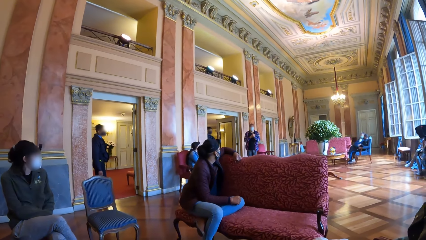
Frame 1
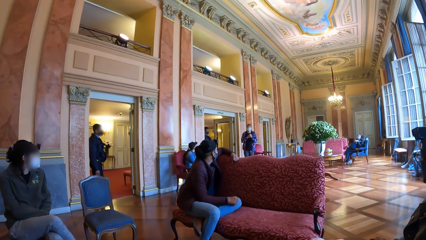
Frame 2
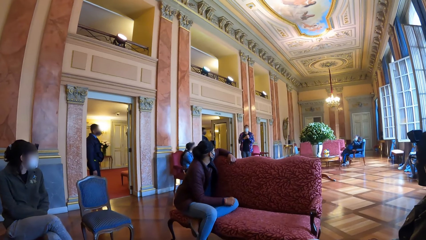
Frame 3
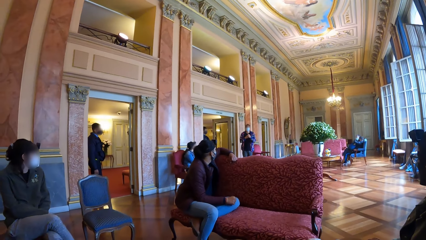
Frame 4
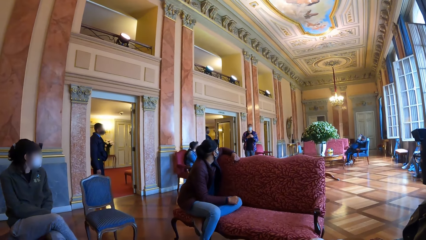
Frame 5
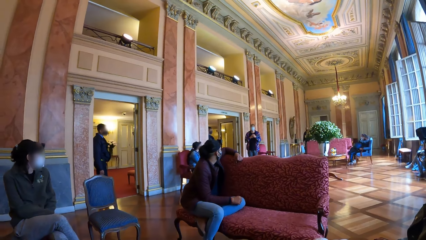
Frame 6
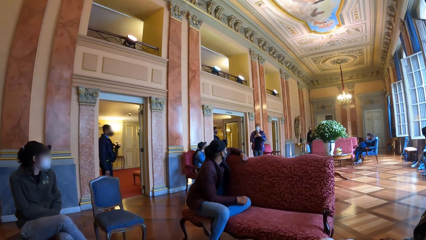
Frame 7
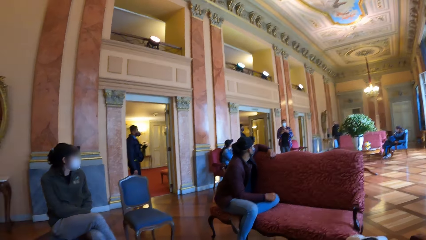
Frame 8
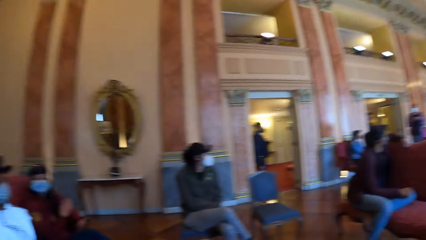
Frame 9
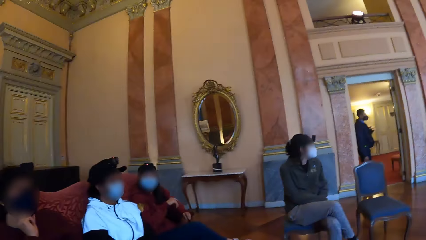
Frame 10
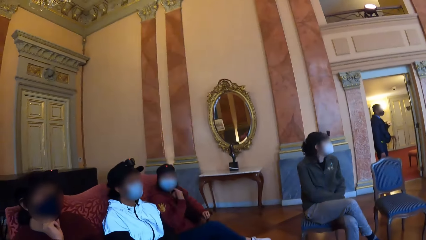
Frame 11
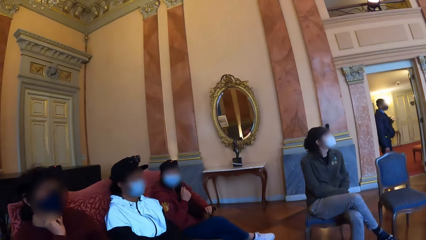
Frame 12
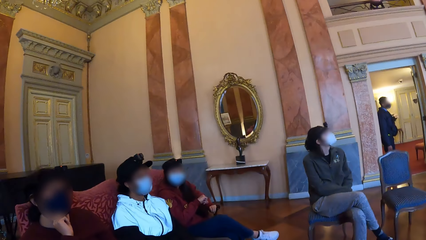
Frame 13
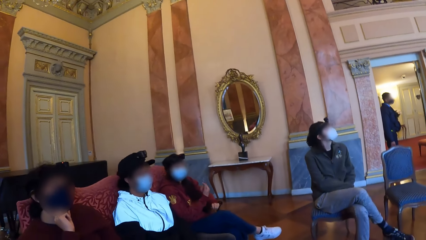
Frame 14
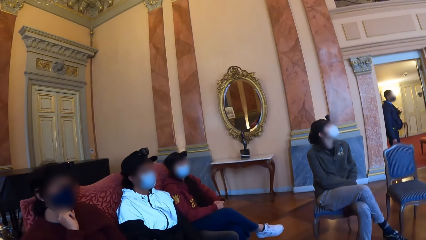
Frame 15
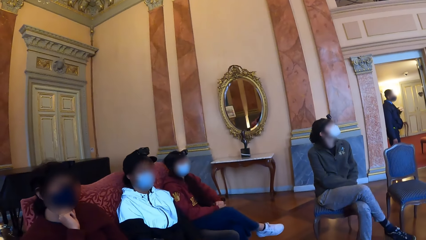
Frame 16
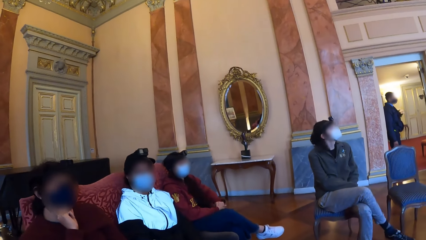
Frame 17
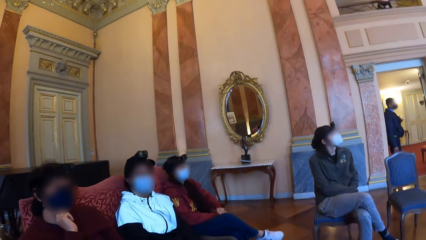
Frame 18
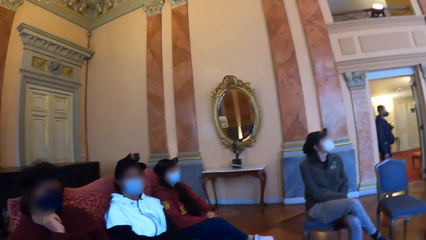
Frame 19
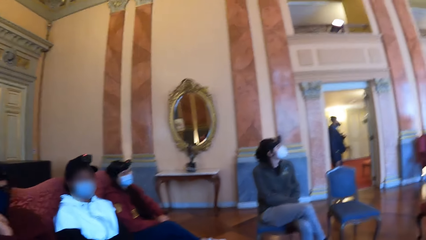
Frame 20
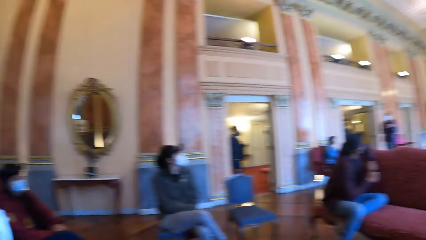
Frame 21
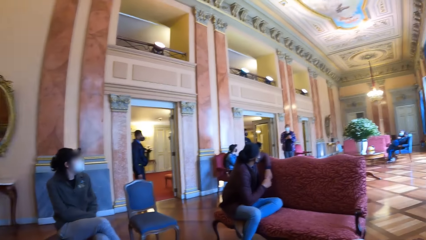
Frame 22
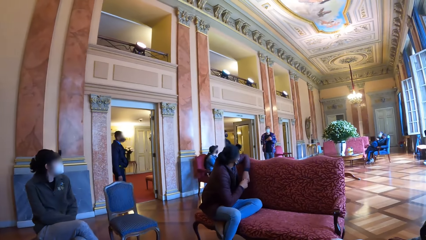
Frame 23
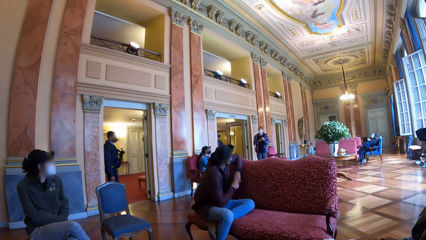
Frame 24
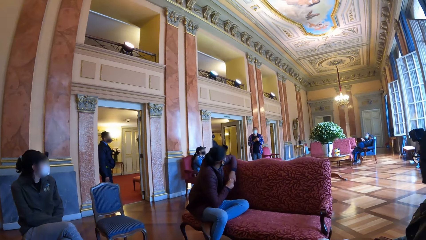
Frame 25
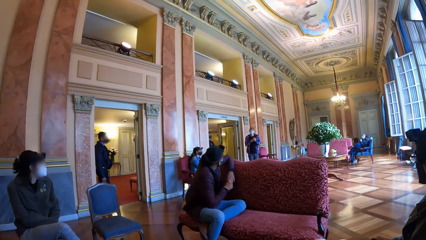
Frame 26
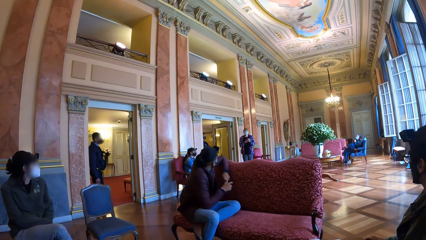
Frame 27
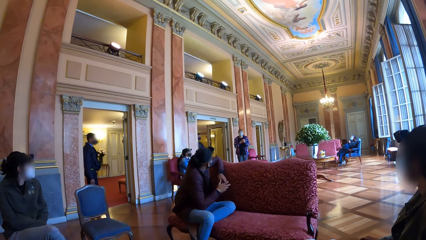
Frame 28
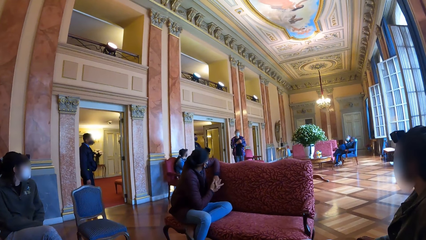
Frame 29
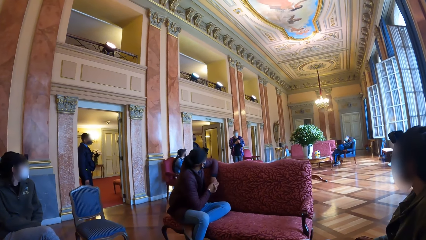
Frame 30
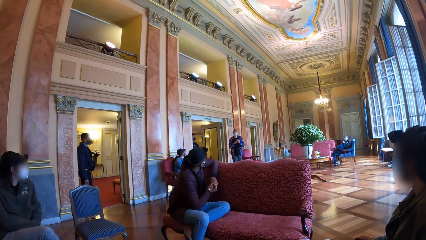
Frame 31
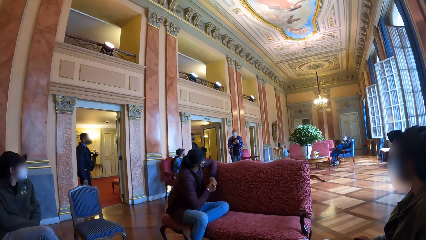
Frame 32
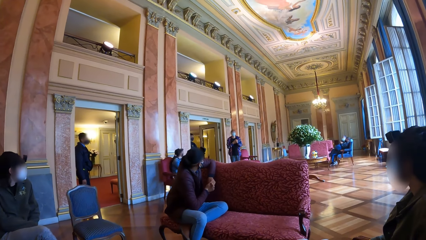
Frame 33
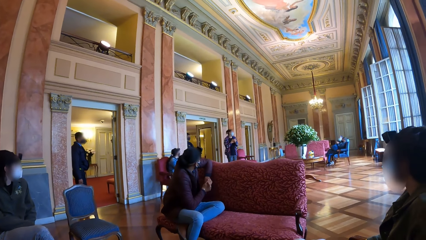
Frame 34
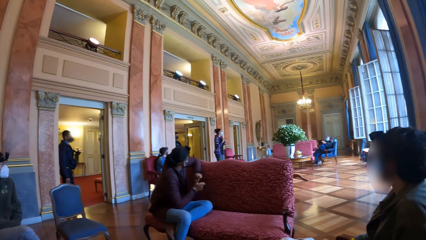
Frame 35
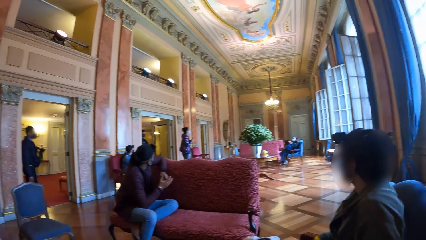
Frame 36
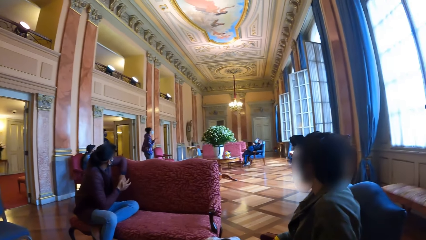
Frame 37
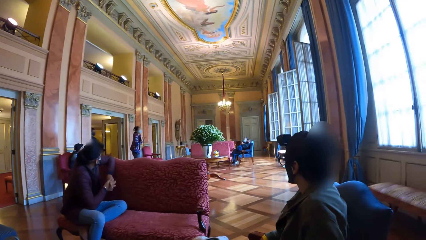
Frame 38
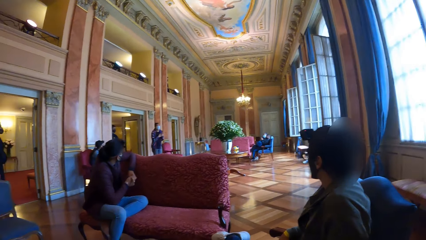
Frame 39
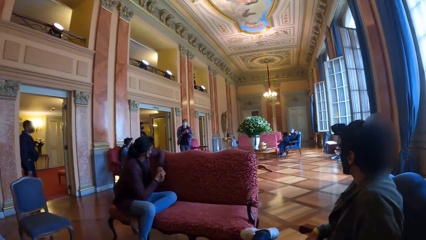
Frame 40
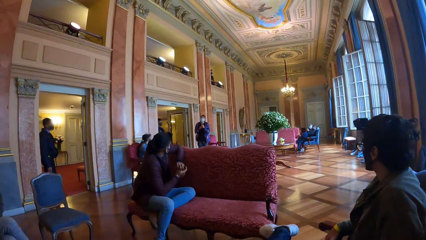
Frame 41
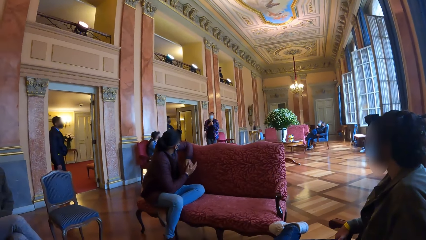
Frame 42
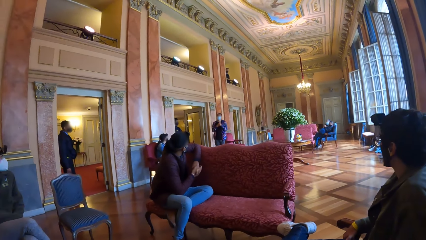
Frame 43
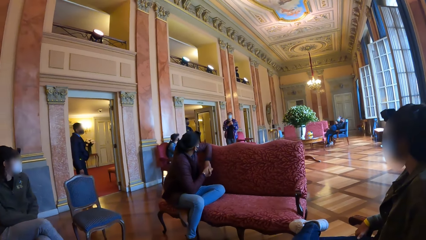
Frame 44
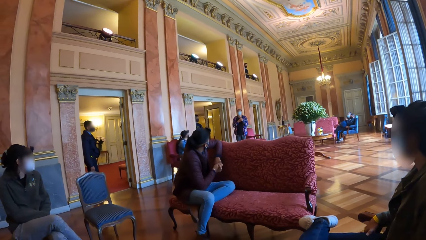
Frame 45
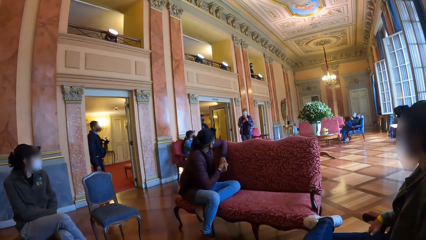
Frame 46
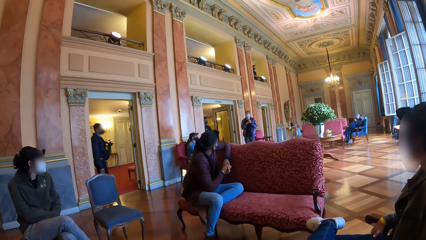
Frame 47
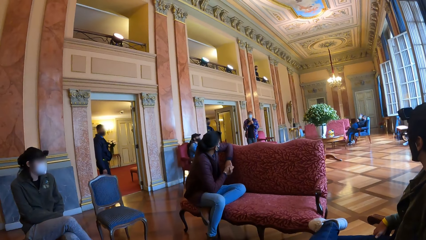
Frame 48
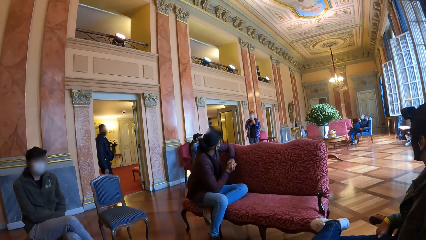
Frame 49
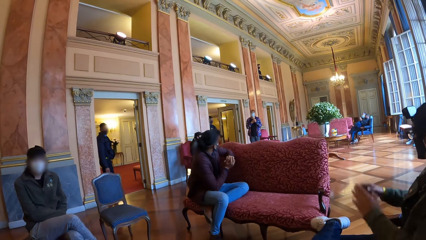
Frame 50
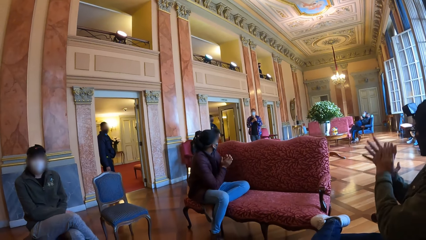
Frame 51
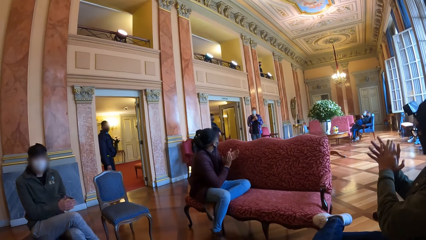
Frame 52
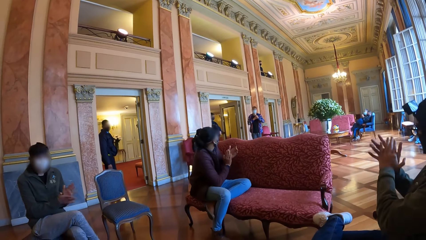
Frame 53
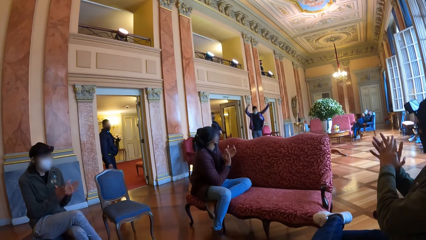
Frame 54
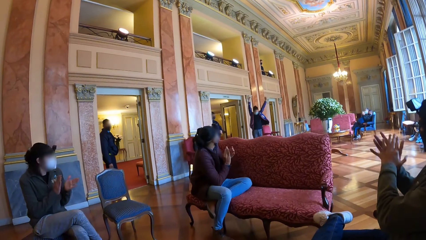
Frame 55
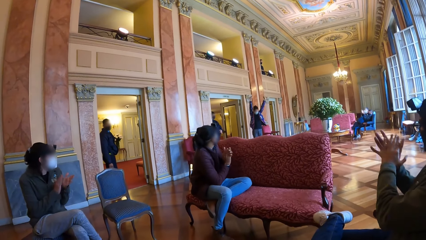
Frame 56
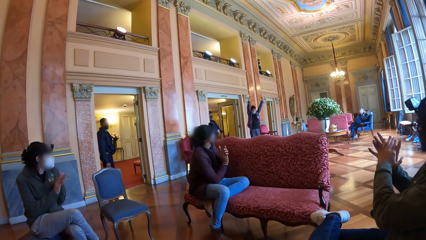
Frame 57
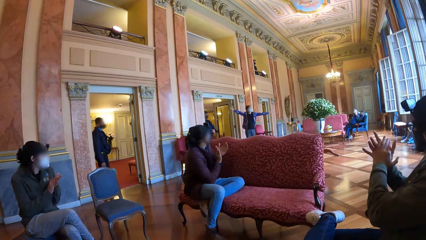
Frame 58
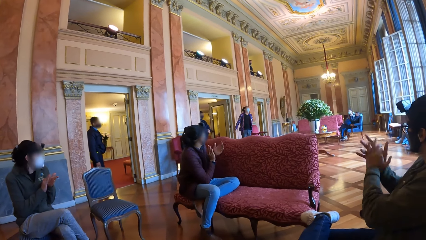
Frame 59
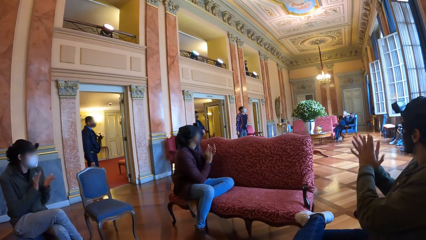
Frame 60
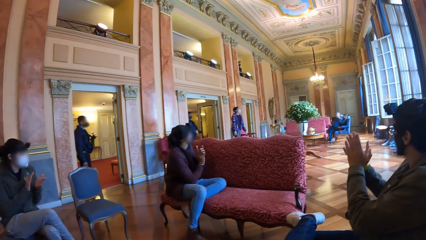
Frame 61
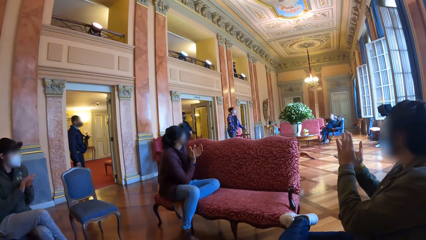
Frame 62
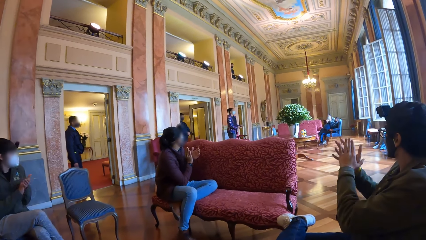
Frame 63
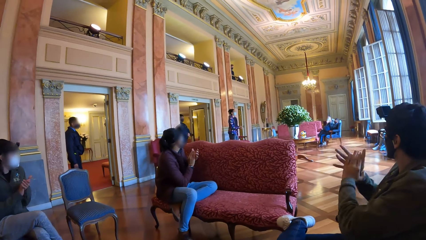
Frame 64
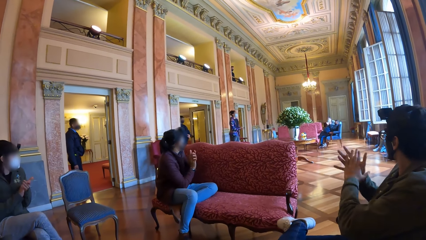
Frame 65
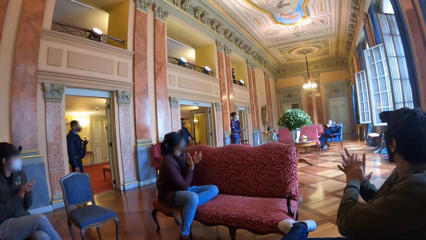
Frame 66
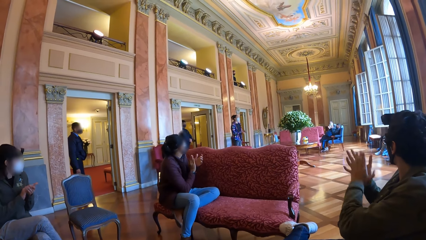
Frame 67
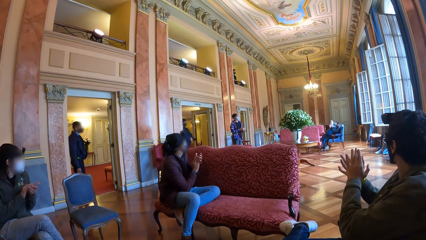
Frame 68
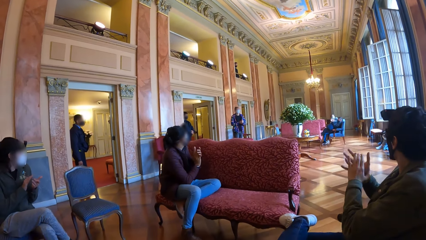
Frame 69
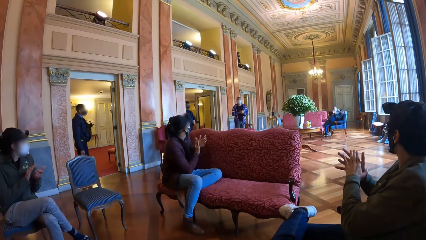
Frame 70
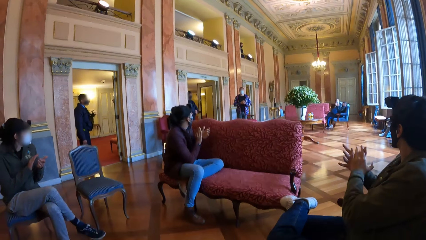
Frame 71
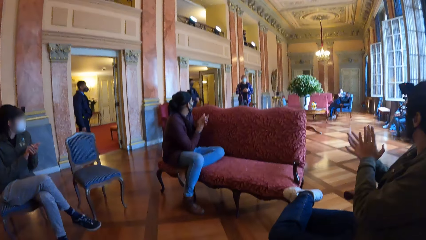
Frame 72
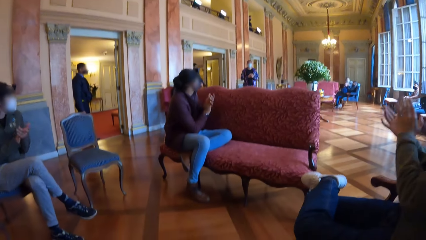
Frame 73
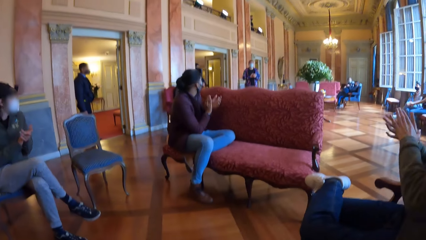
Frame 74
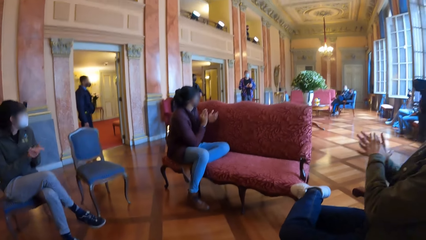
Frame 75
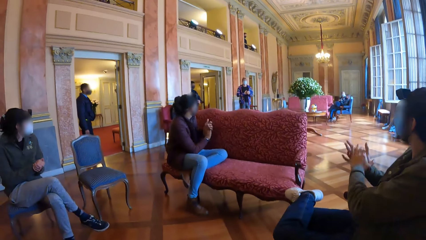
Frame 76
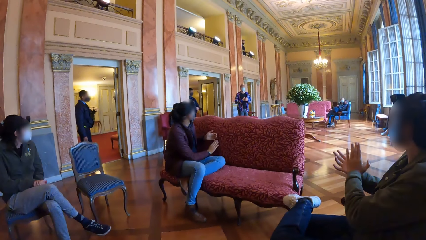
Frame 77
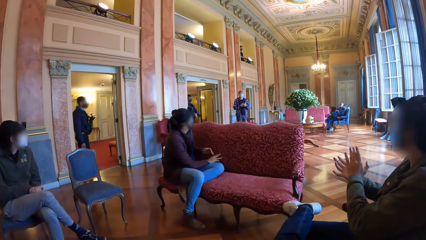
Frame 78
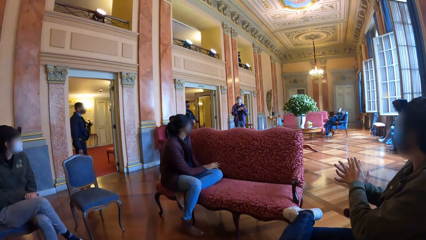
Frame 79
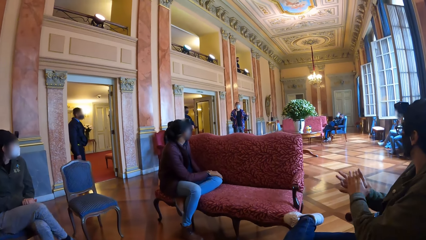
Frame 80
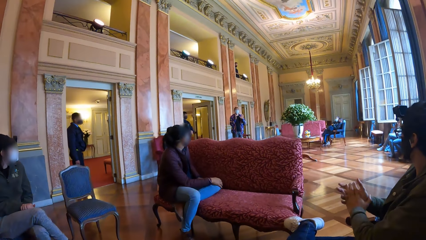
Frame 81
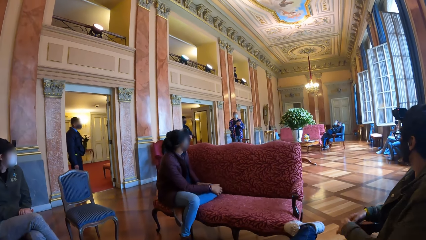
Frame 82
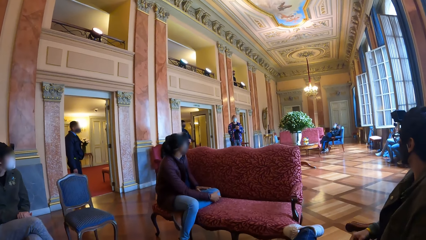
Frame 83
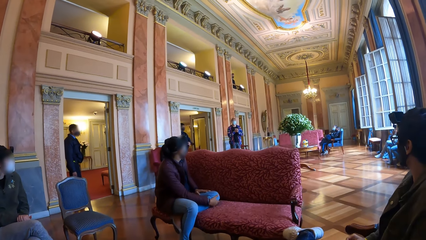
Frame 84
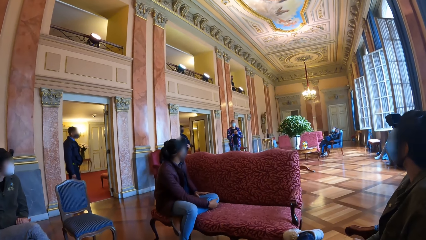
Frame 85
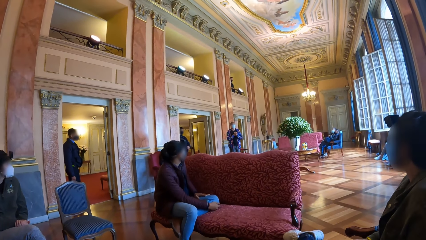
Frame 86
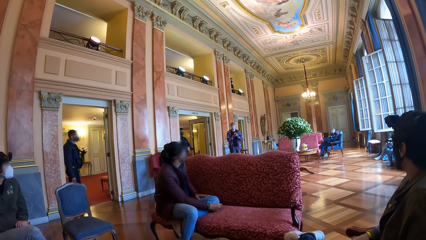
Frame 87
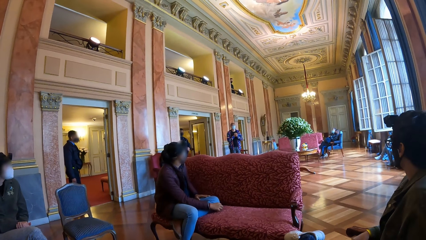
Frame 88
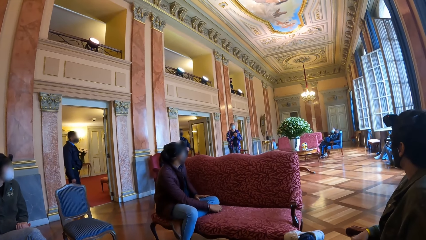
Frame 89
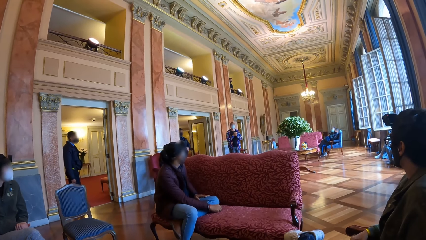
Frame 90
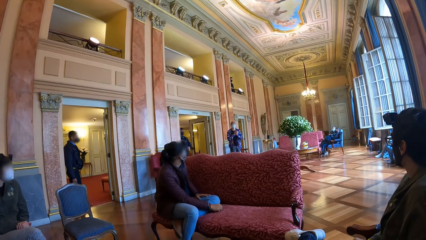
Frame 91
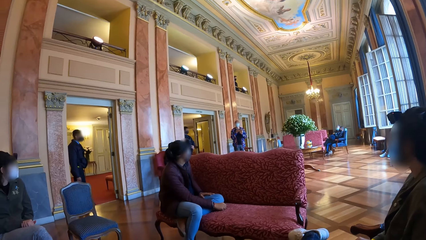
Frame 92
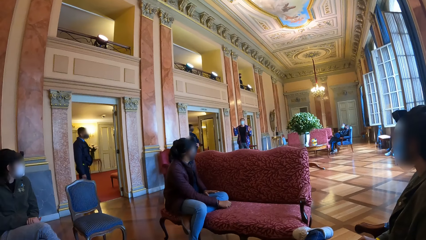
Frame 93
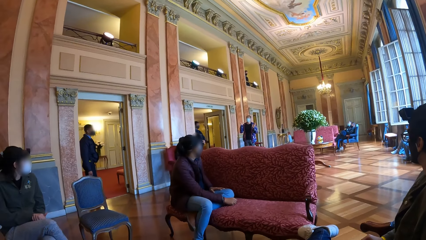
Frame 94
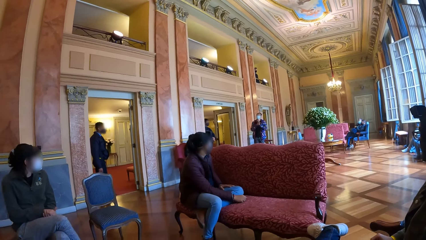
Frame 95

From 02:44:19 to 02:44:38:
A woman waves her right hand. The camera wearer claps with the group of people. A man raises his hands. The man holds his hands together. The man interacts with the camera wearer and the group of people. The man holds his hands together.
